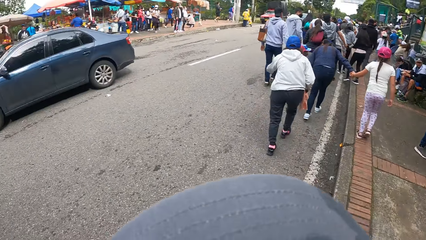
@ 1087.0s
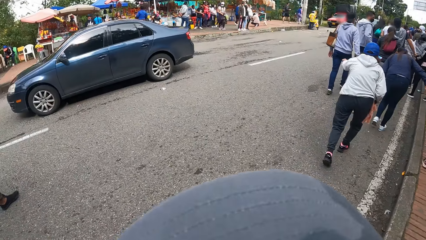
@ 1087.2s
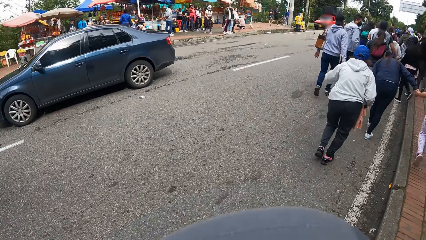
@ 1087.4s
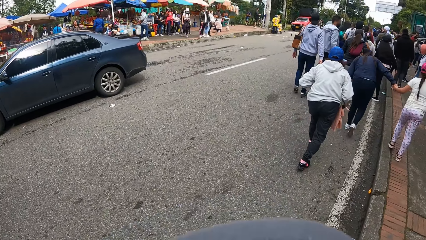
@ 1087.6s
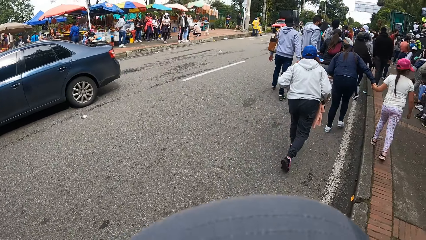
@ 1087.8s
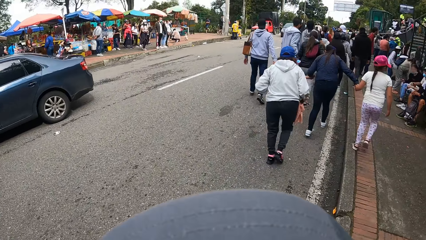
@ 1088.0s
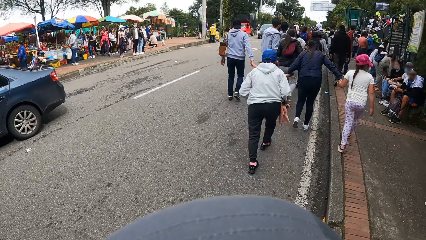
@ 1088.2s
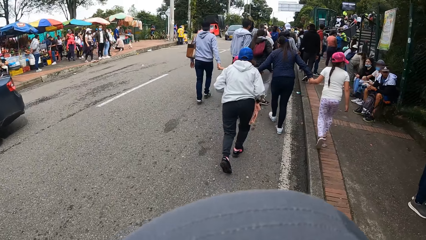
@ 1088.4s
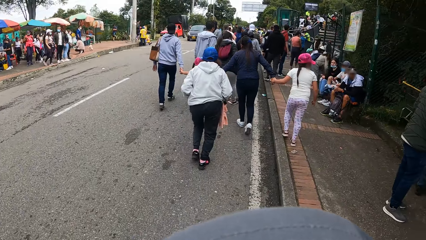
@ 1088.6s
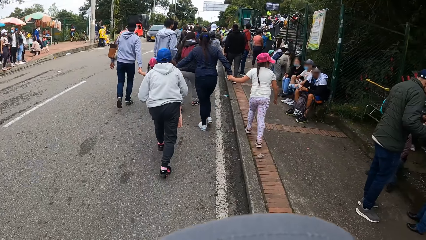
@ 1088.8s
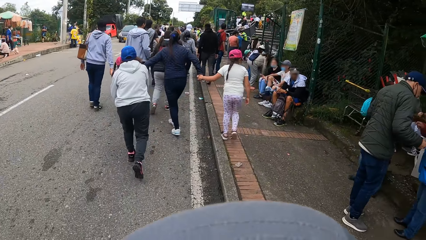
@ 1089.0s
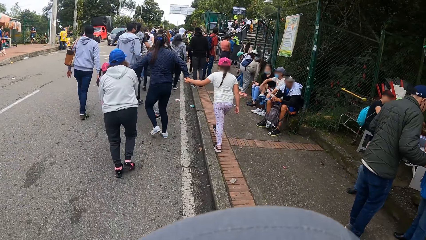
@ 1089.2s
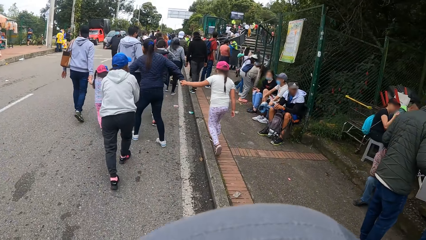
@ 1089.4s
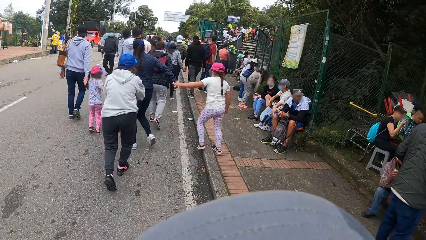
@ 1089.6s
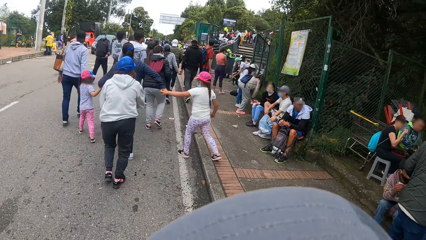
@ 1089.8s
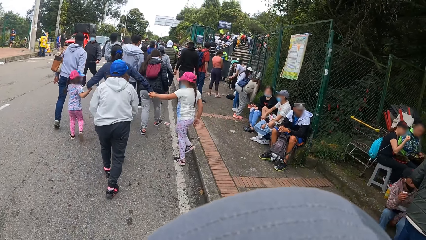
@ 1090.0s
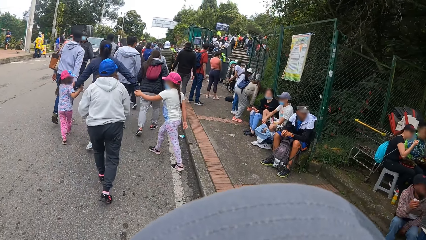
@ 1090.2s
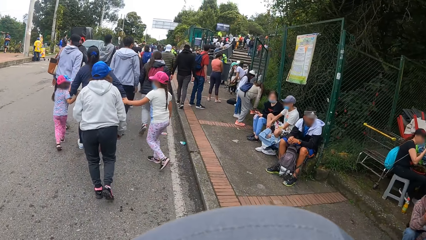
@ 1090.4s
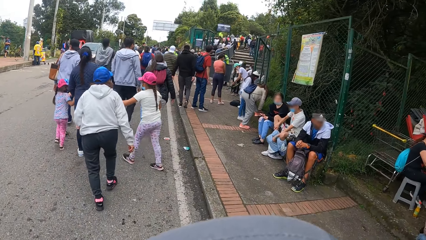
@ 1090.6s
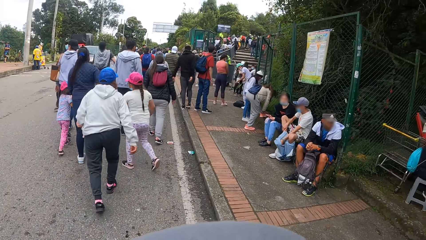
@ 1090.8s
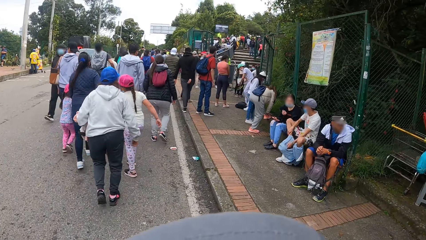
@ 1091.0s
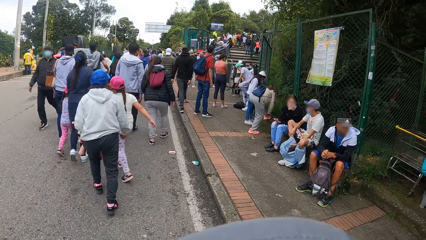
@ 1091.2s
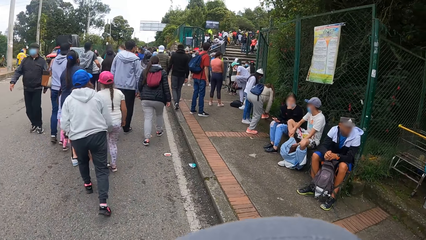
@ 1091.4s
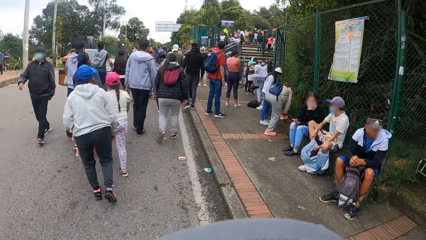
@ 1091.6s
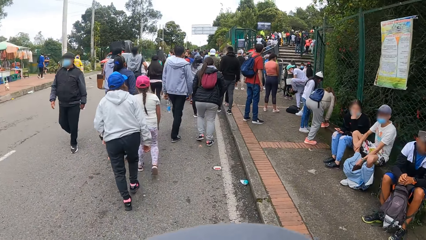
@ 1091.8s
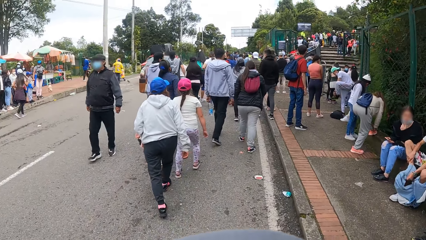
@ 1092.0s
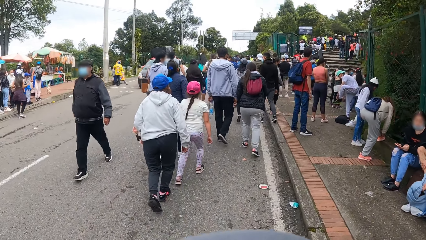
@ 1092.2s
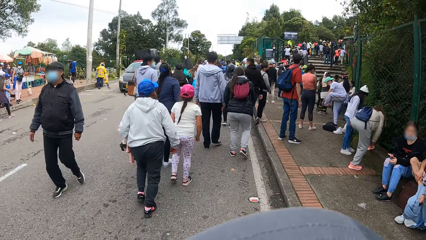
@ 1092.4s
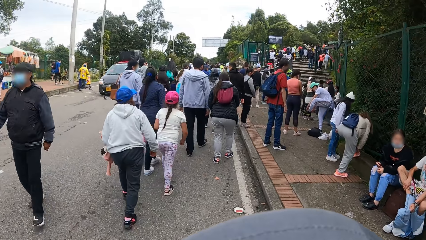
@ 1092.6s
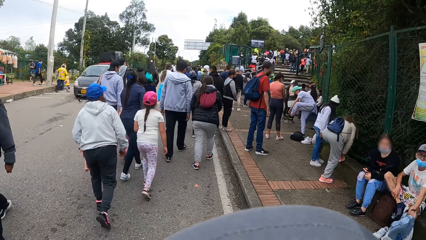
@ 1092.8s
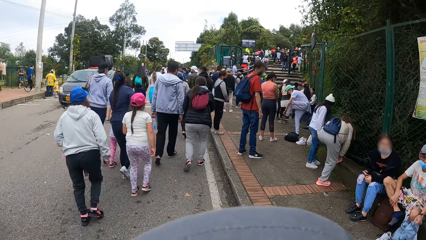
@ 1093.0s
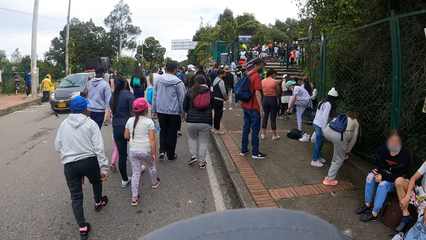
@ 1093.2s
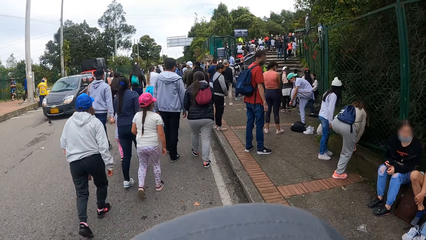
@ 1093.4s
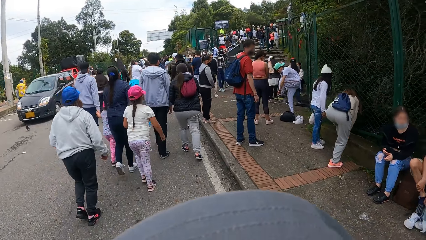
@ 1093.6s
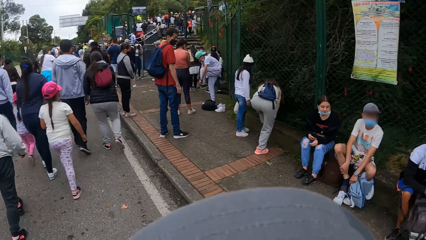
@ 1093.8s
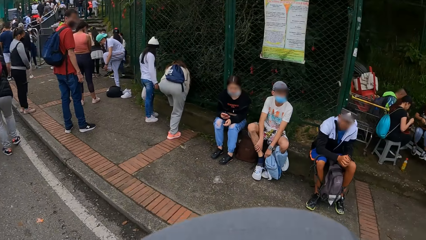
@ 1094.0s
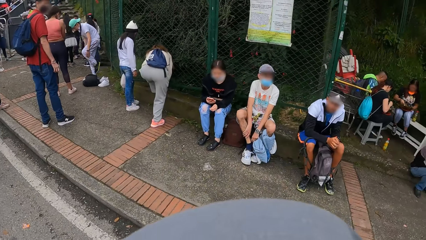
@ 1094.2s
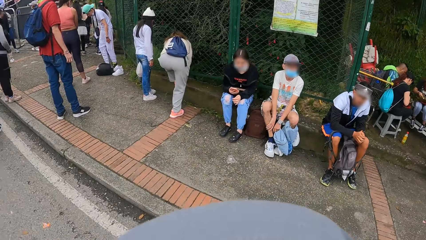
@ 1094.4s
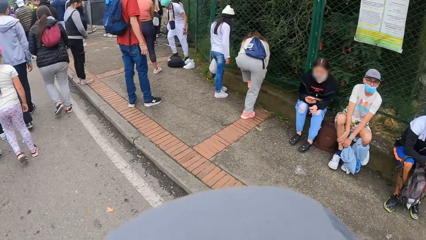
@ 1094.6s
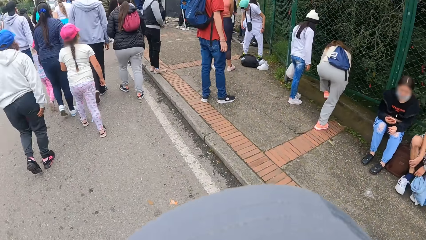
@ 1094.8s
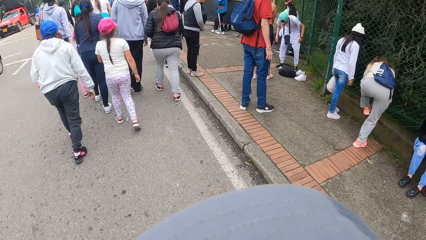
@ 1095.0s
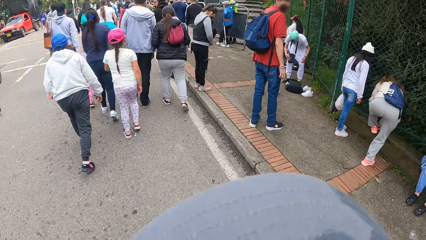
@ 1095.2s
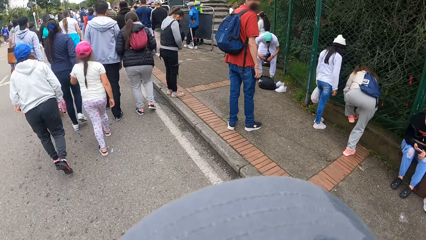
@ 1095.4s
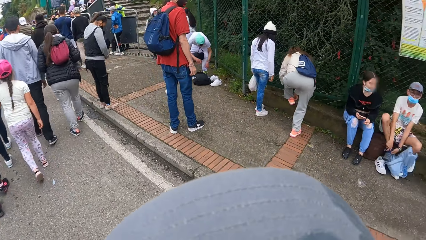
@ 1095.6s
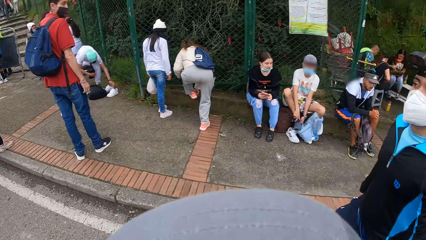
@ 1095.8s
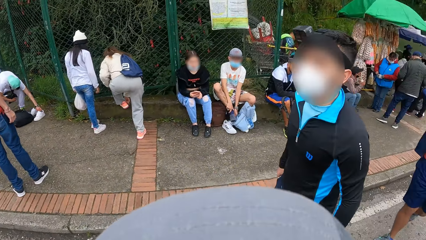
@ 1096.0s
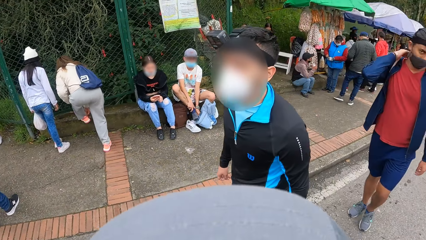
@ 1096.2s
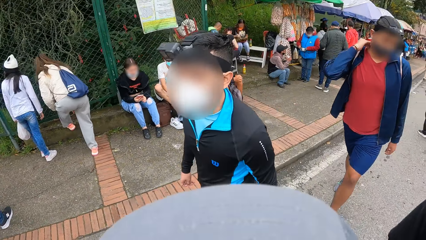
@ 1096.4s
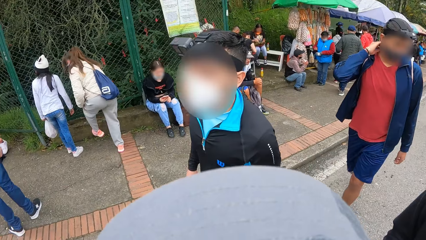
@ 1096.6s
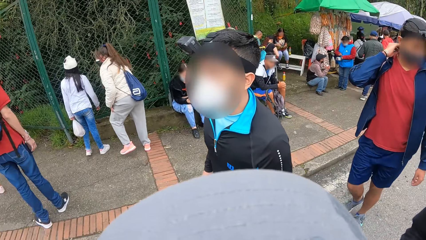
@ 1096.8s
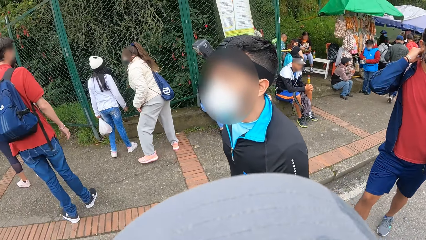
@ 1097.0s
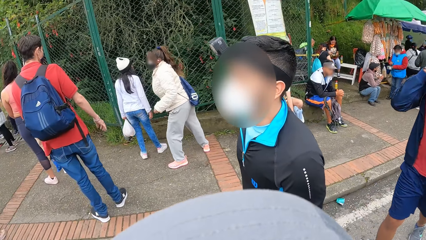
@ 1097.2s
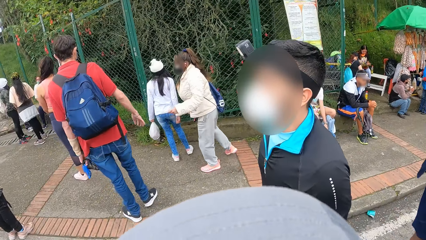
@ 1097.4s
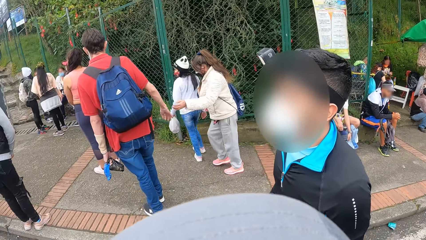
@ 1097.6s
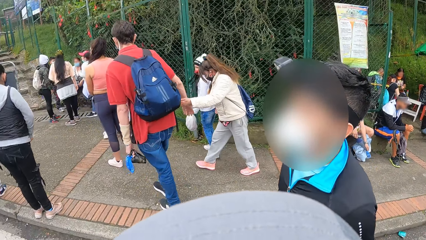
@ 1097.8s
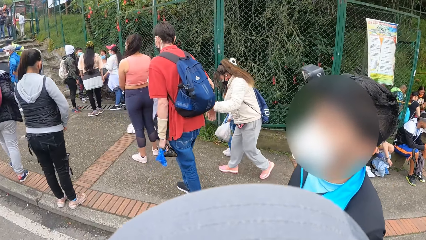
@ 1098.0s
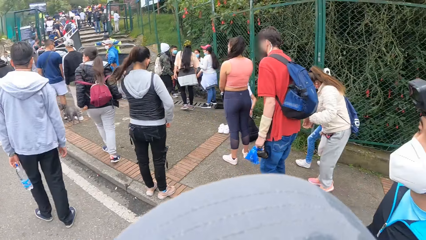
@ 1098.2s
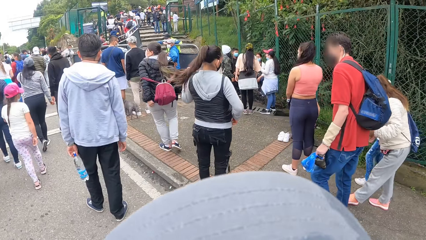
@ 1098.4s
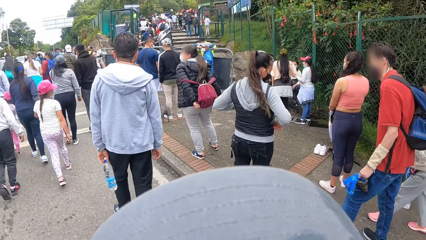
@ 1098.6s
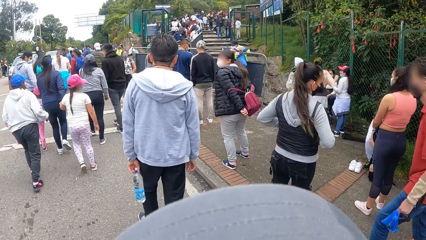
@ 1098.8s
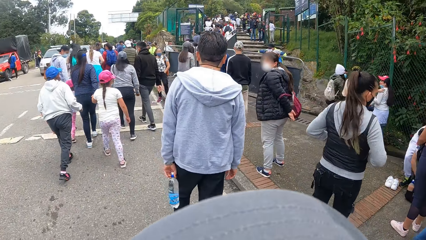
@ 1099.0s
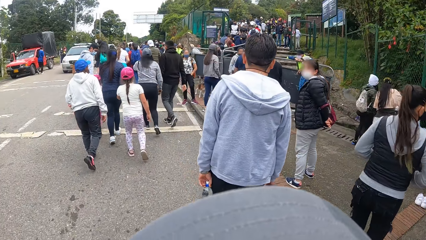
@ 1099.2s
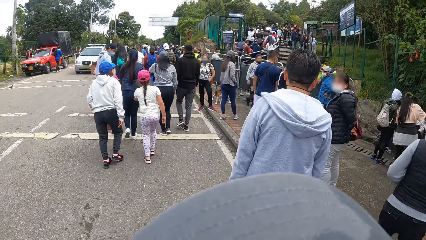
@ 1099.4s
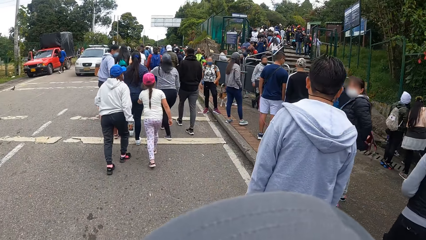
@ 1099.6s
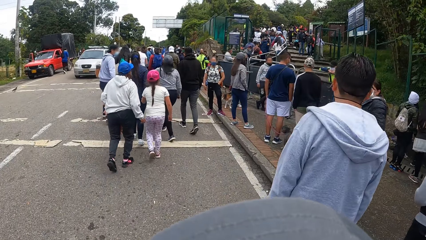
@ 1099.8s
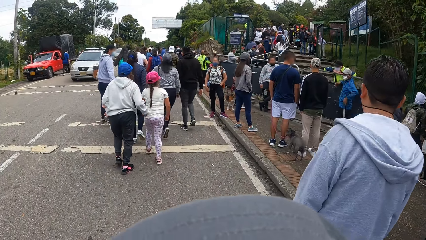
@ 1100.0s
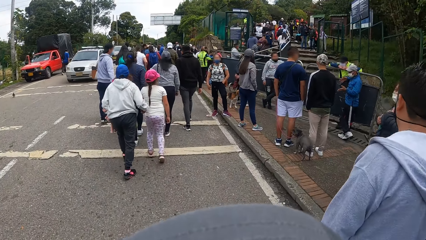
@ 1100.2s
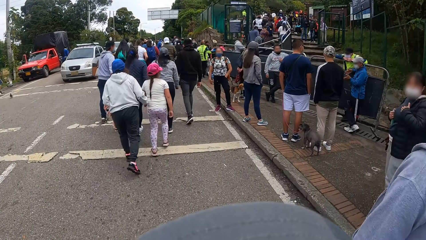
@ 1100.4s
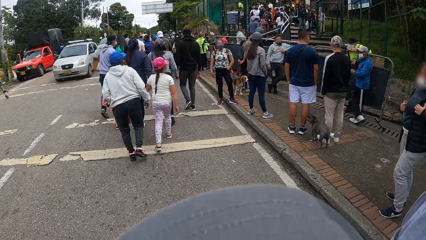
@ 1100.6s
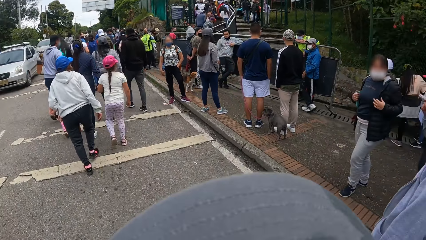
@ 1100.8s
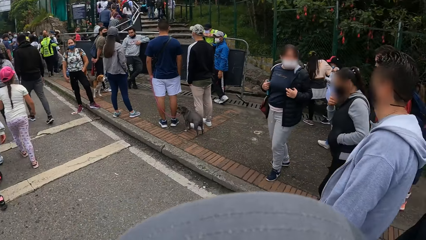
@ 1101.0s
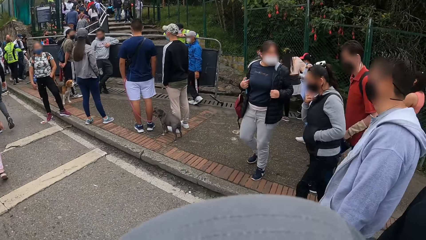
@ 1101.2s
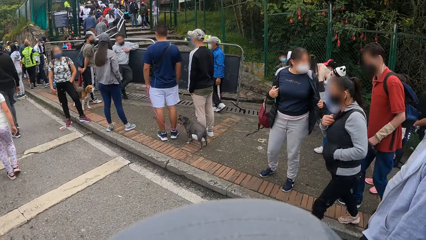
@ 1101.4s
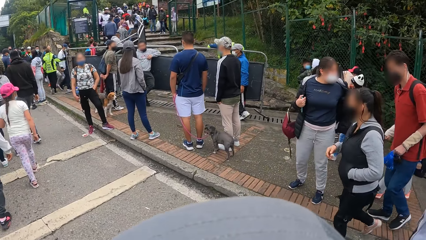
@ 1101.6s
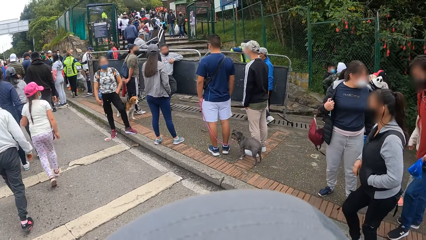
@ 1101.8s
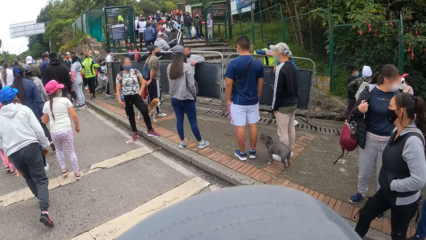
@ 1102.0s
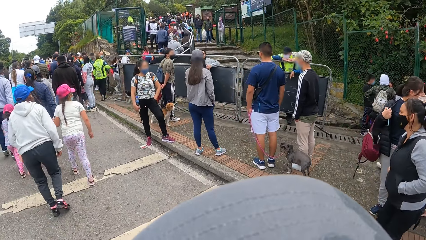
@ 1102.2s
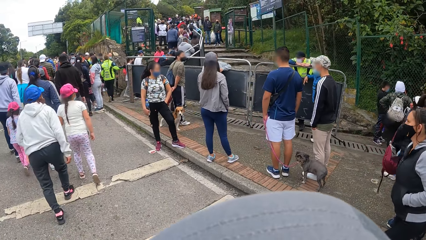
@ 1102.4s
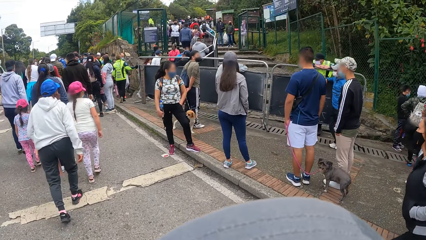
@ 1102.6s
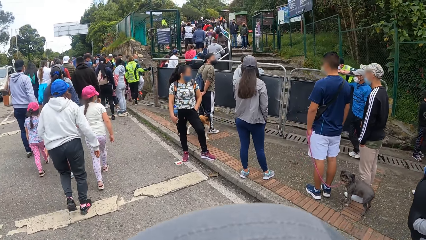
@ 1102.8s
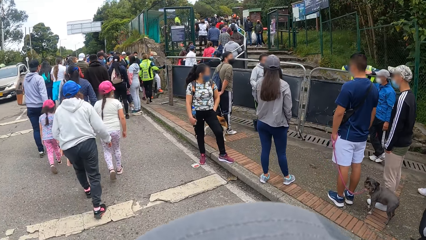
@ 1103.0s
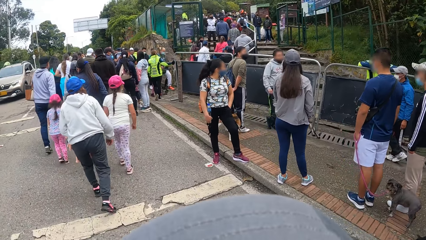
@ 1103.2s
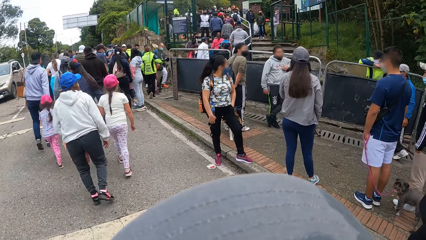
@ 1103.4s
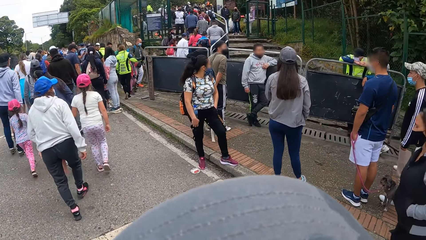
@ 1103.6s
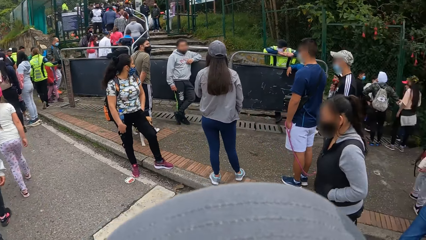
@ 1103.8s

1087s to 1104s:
The camera wearer walks on the road in the street. They look around in the street. They interact with a man. They walk along the road.
